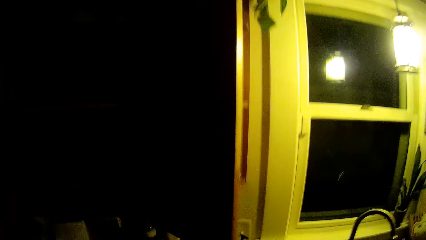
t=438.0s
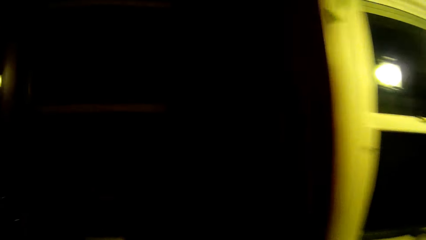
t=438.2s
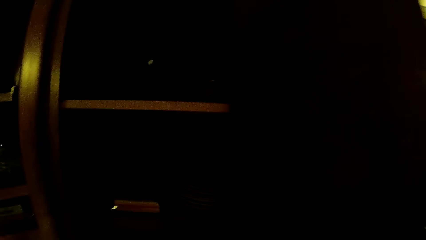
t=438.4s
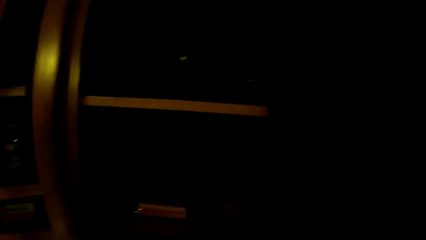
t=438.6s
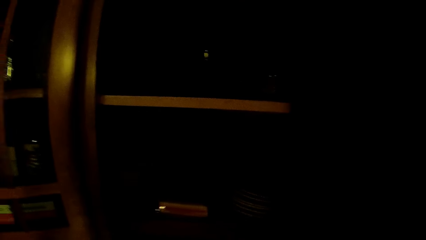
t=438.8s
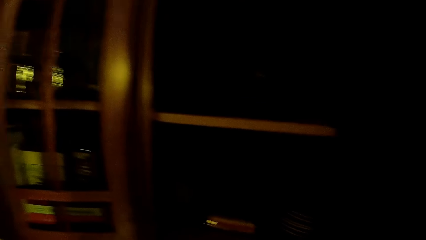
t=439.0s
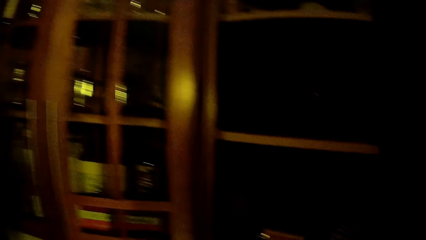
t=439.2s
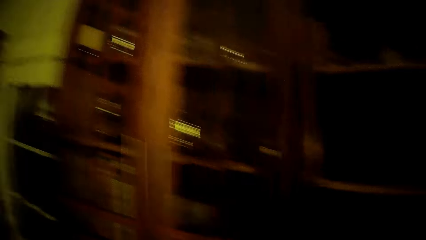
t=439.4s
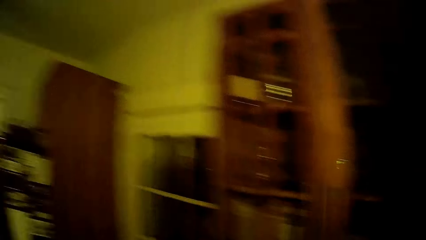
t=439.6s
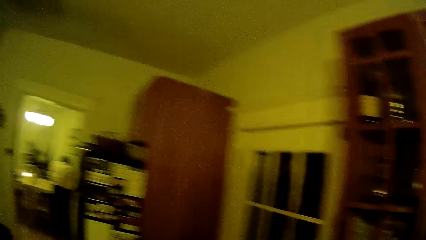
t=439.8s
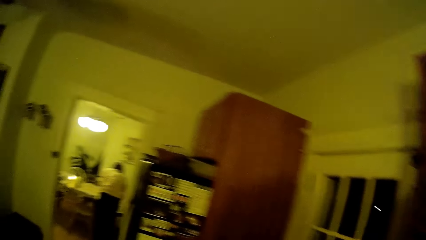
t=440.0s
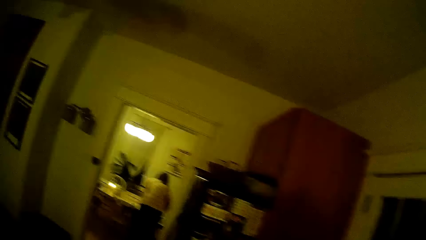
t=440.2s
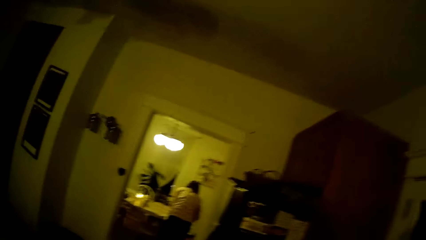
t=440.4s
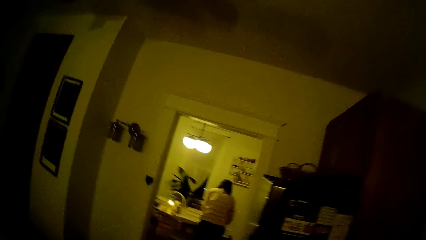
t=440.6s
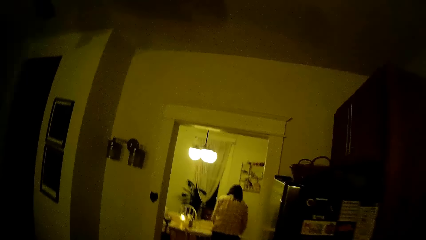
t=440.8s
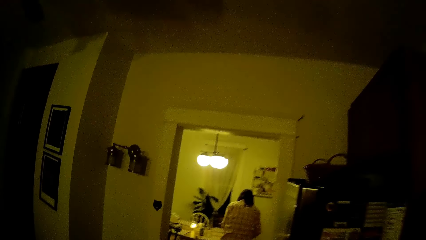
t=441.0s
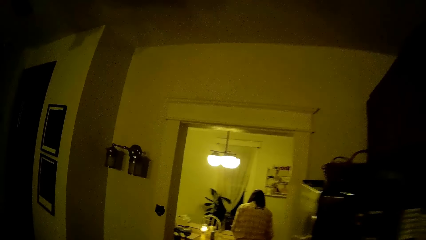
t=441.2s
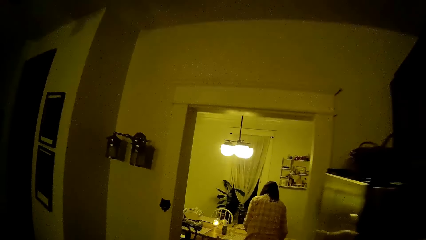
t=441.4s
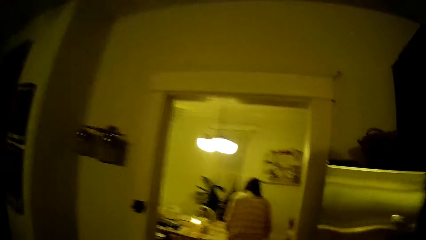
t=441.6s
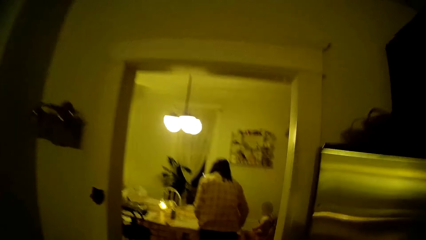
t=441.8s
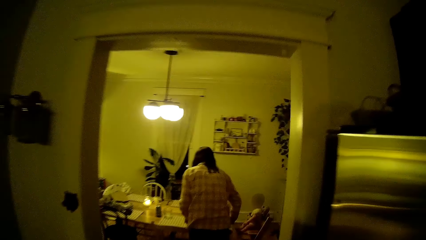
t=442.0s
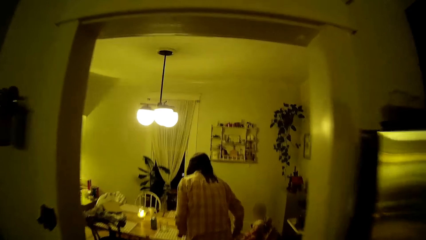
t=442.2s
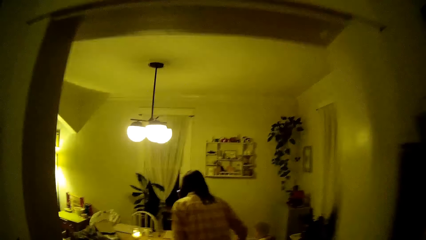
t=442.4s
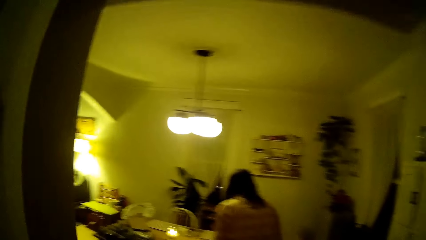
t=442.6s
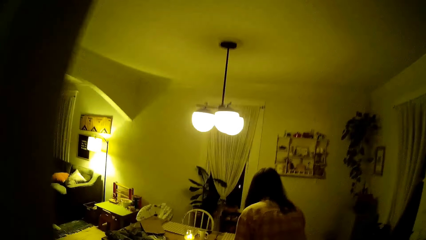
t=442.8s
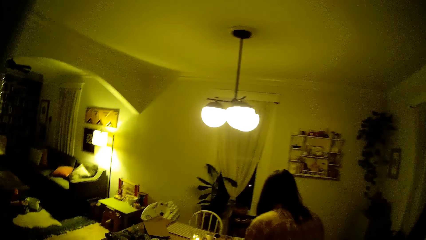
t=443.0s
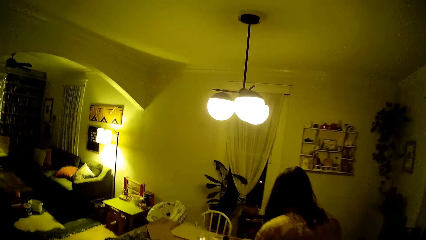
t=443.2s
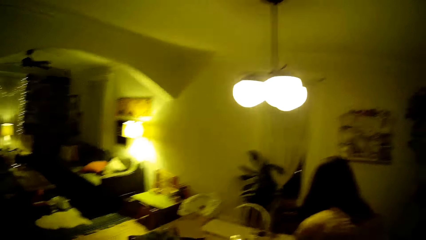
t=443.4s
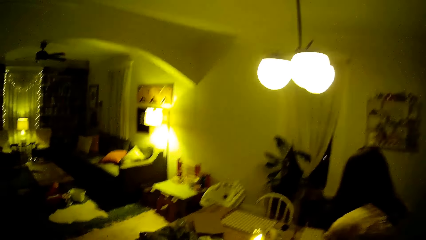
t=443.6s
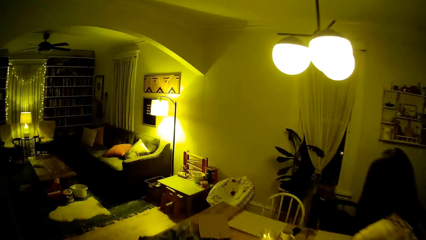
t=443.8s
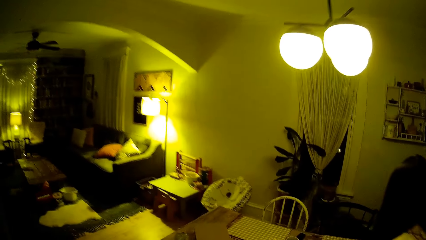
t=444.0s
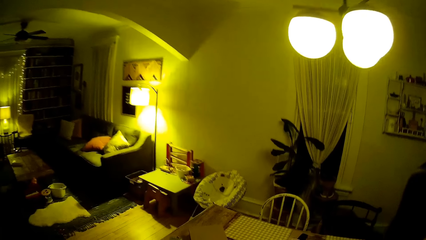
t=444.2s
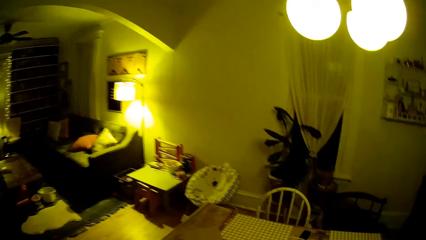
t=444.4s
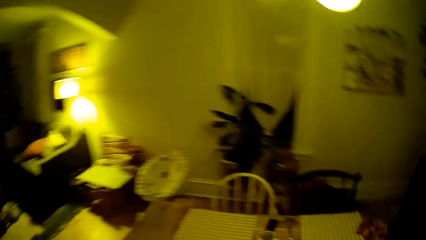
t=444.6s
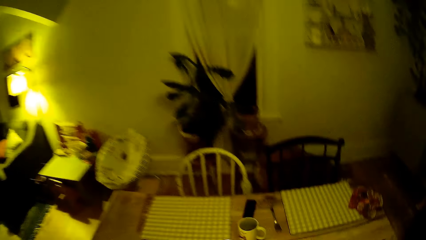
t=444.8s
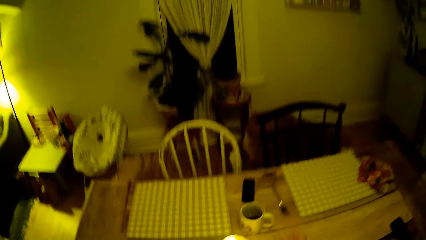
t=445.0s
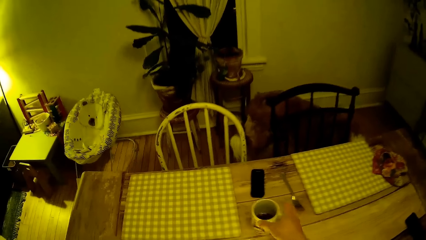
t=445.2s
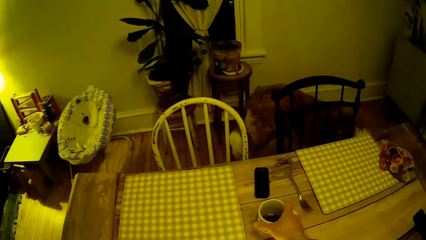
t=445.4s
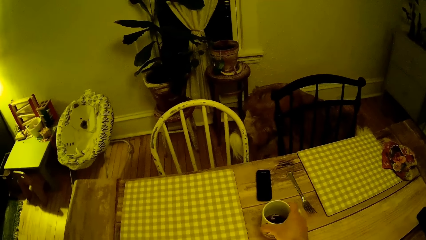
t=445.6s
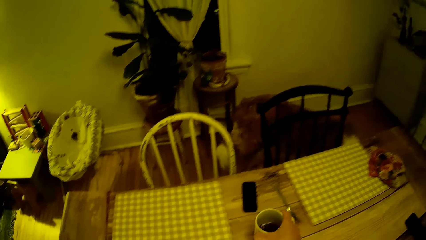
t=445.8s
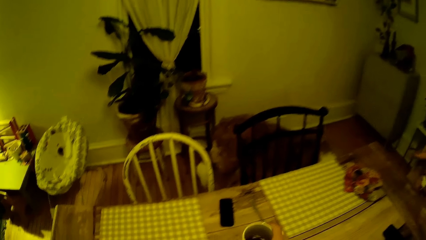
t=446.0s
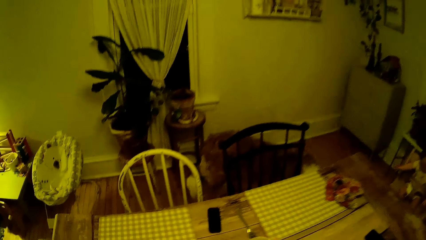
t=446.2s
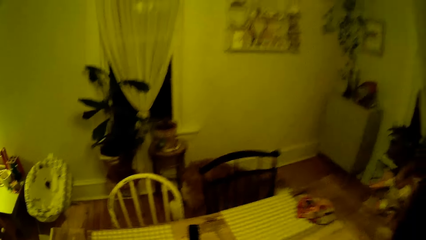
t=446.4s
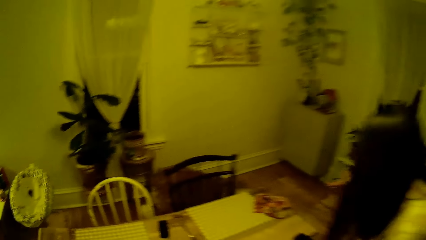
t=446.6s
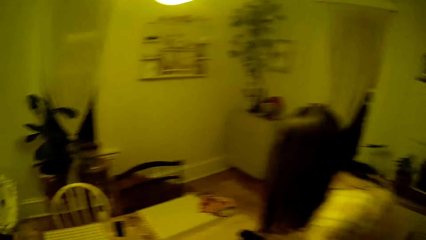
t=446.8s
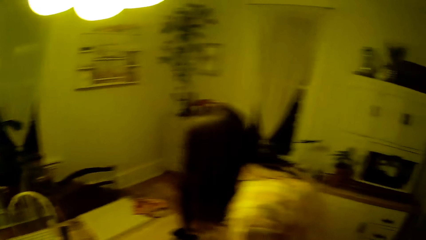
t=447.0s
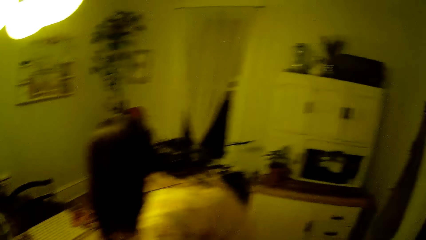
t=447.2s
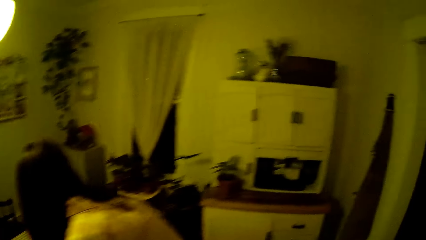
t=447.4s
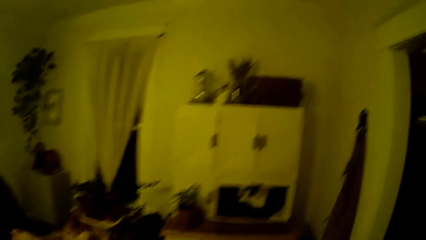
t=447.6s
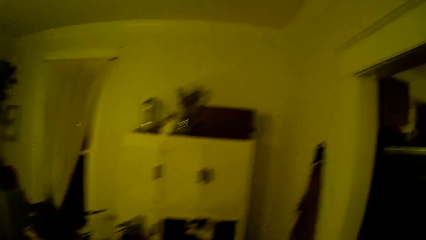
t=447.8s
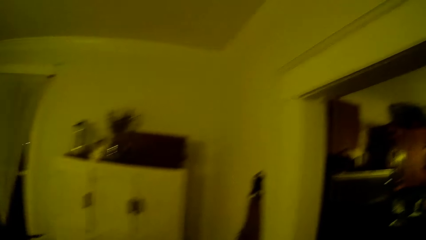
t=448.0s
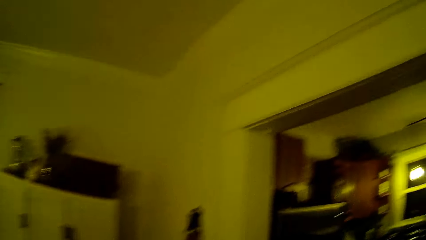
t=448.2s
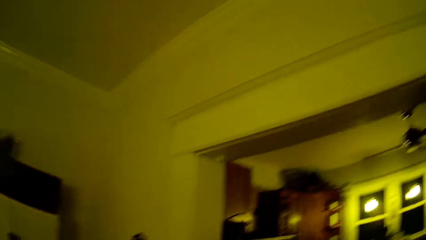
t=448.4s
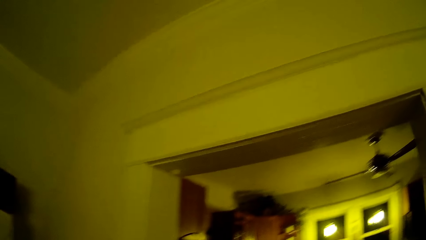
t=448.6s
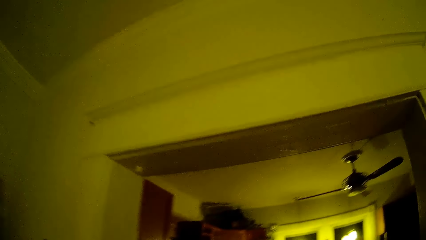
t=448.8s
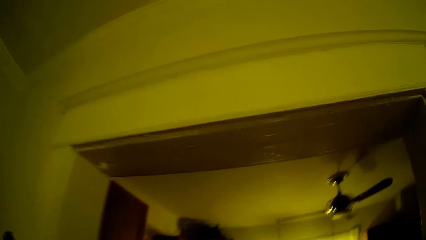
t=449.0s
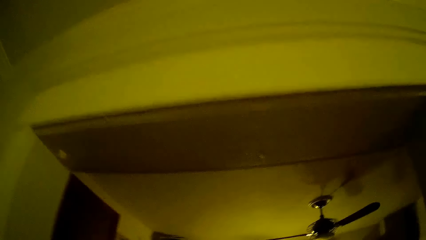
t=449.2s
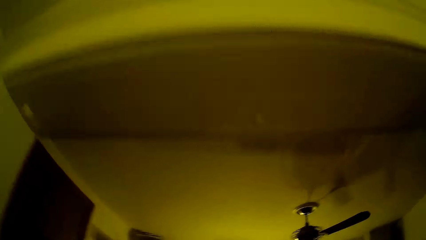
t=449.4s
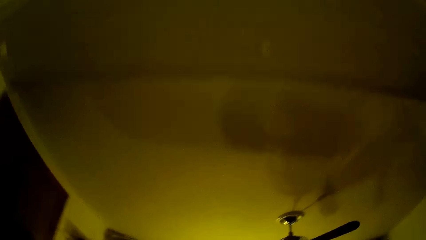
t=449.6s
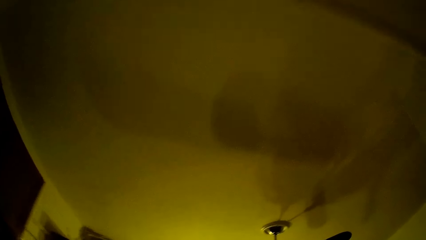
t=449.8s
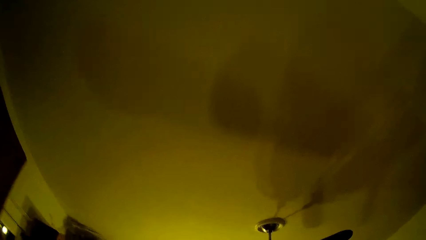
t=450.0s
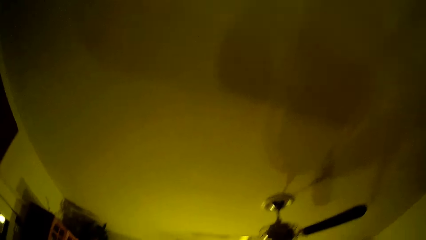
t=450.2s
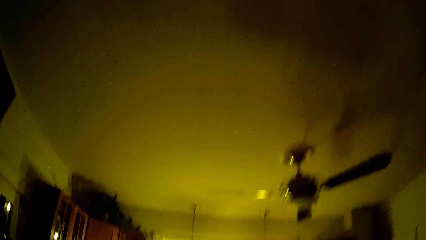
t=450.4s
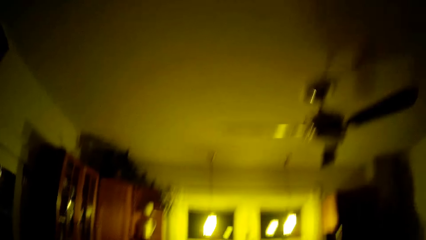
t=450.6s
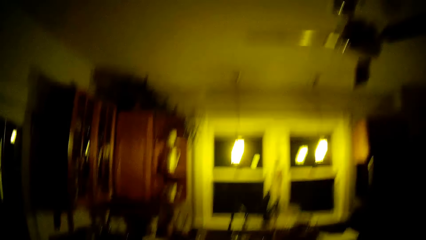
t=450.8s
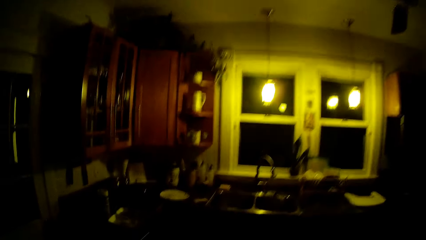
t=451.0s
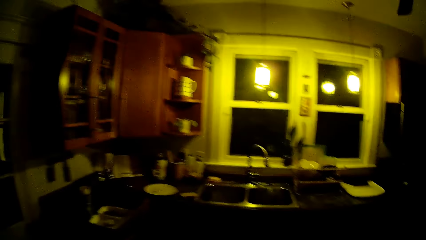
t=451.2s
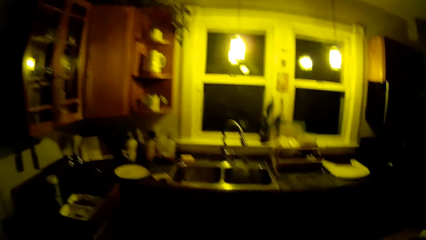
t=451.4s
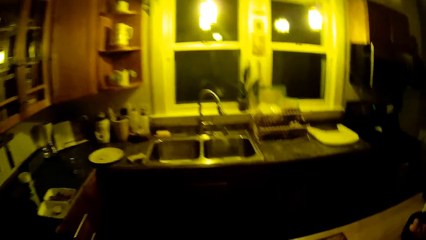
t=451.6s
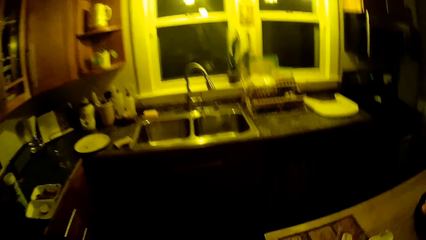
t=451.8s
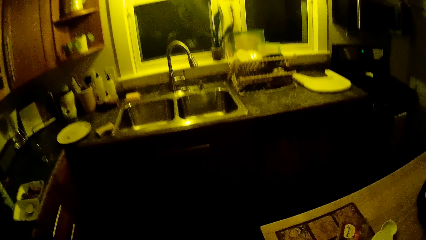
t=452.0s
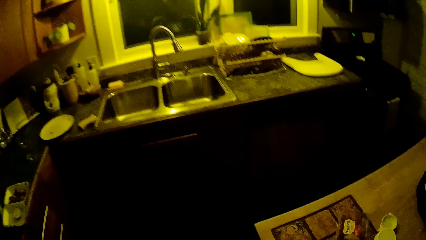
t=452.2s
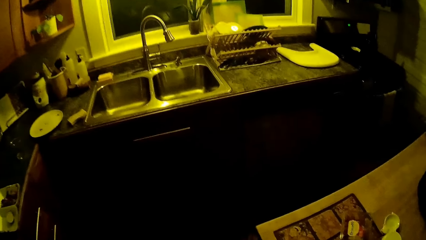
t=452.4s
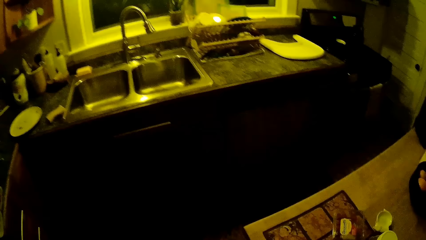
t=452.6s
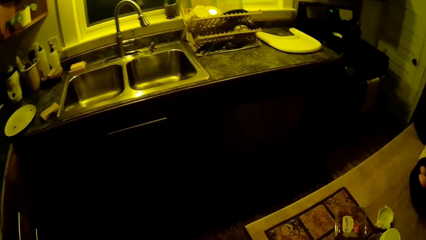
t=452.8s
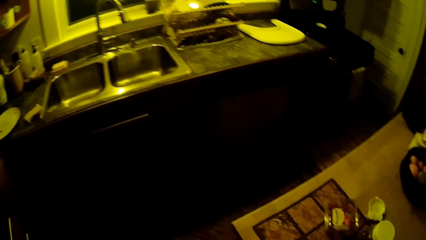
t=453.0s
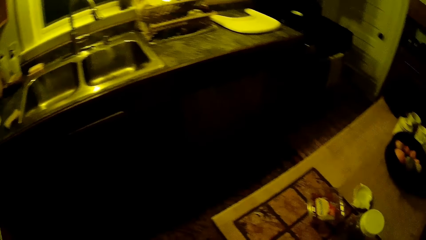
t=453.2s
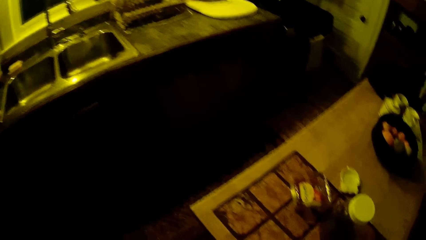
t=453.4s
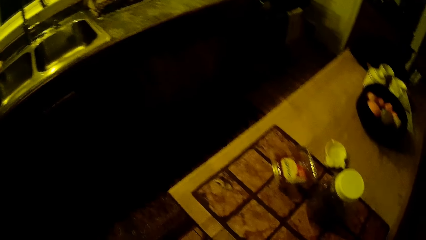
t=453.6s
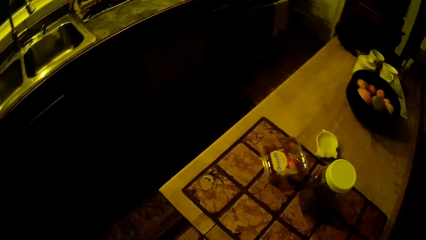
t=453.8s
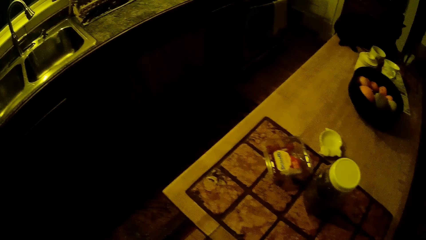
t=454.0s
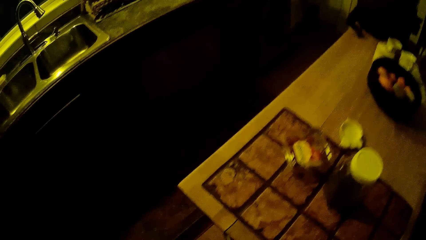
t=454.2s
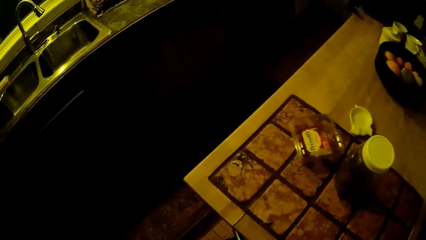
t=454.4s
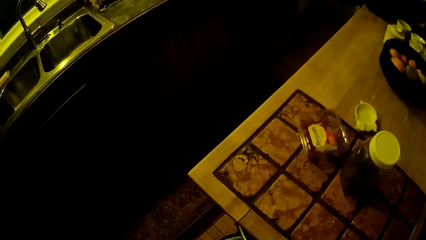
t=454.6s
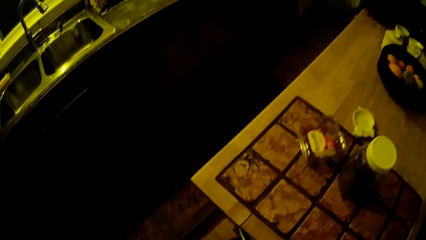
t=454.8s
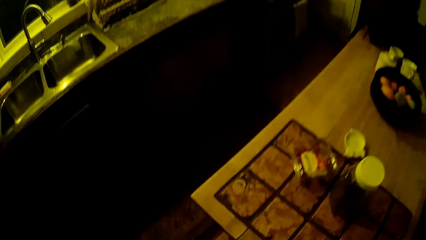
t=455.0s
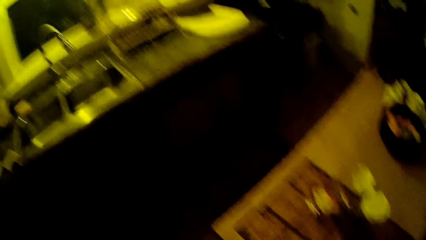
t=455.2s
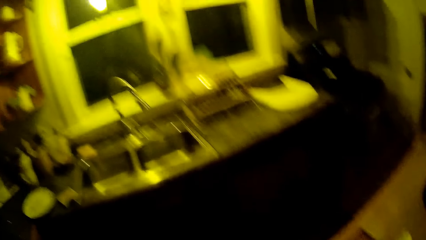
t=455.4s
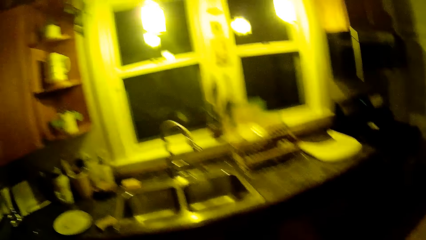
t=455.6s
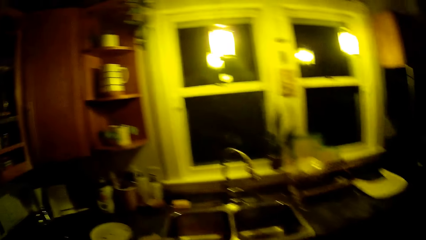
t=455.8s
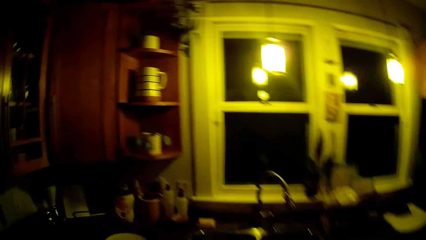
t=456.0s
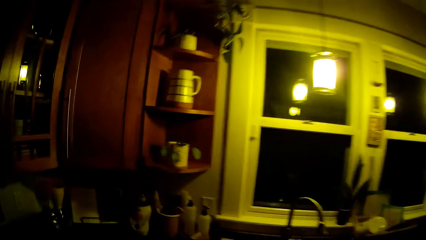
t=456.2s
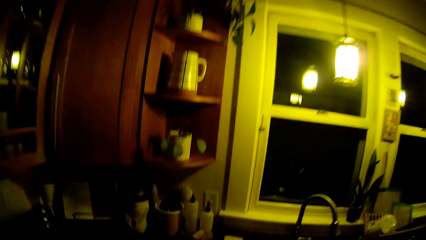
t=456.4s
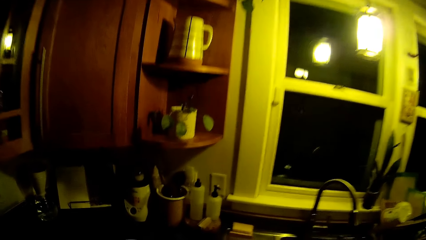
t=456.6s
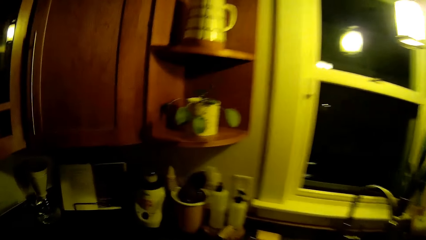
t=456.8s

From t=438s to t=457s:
The camera wearer walks in the house towards the dining table. He drops the plate on the cabinet. He picks up a cup or mug from the dining table with his right hand. He walks in the house towards the kitchen with the cup in his right hand. He stares at the table.
